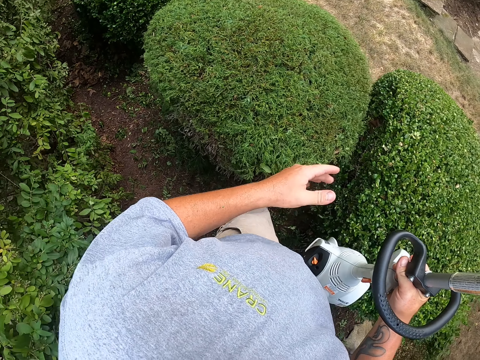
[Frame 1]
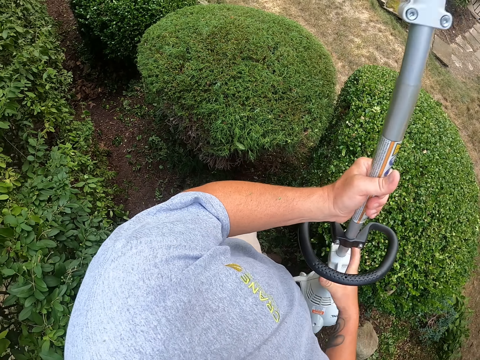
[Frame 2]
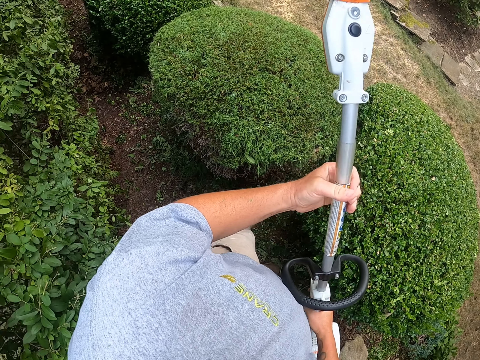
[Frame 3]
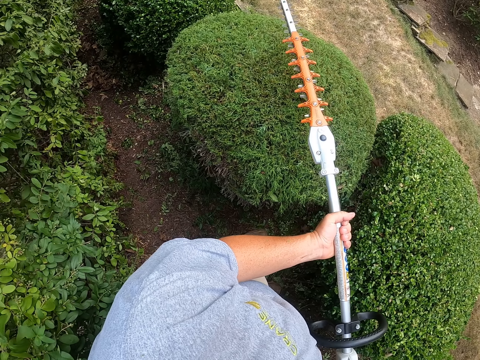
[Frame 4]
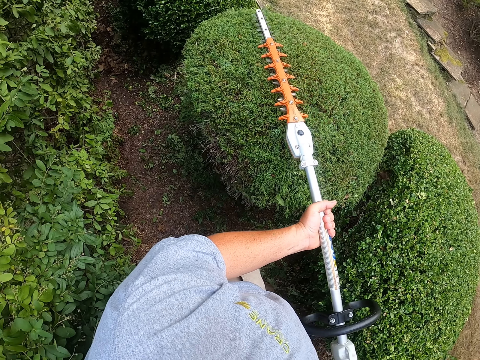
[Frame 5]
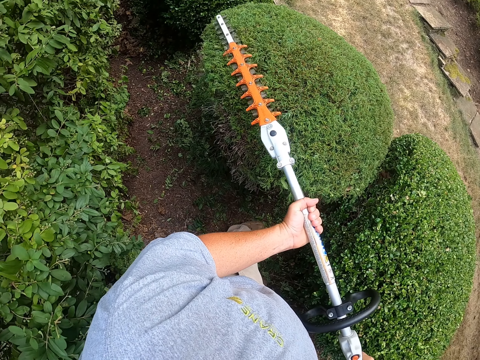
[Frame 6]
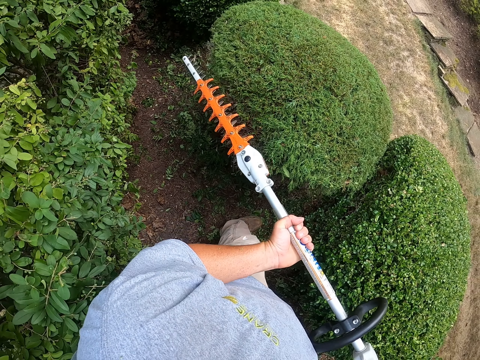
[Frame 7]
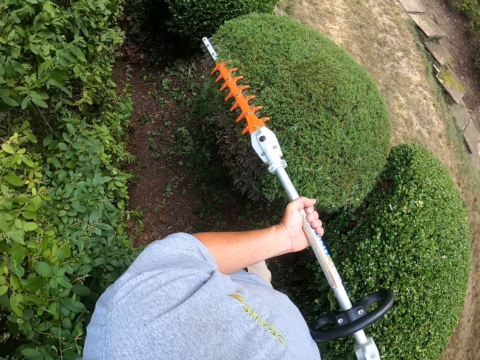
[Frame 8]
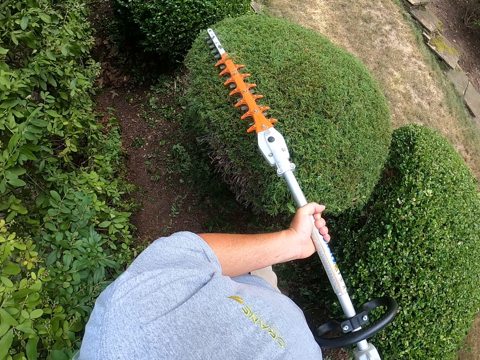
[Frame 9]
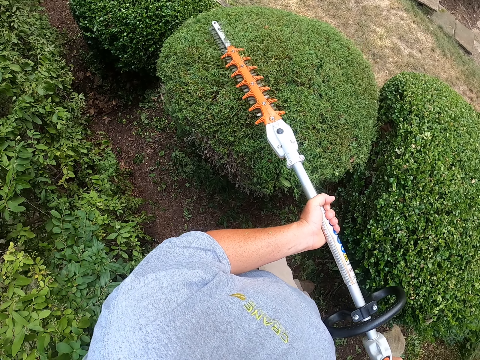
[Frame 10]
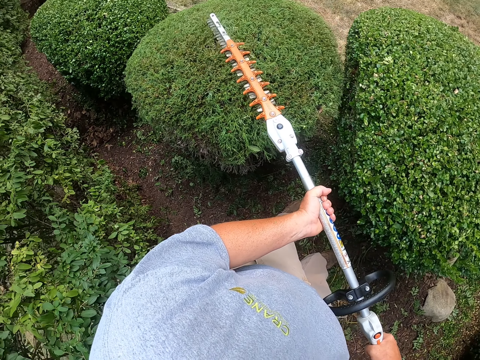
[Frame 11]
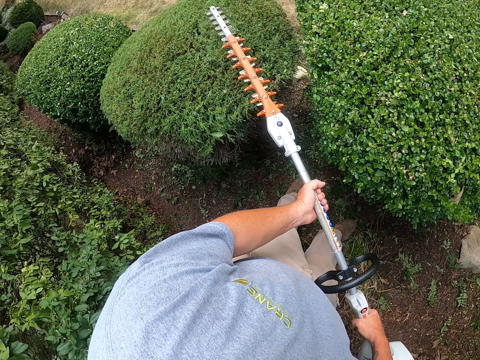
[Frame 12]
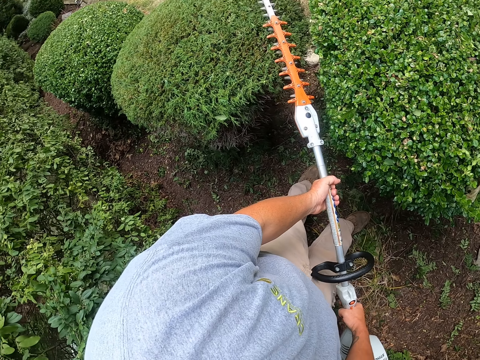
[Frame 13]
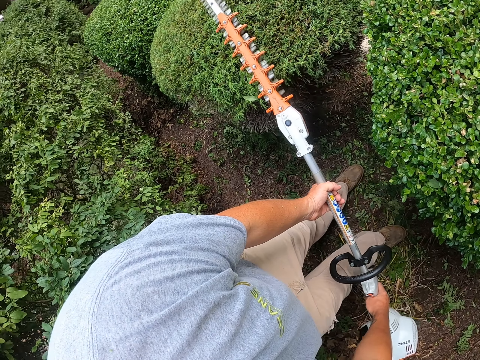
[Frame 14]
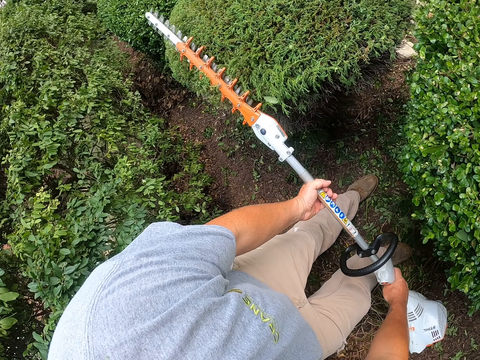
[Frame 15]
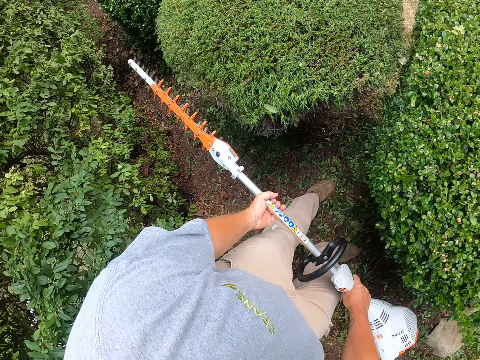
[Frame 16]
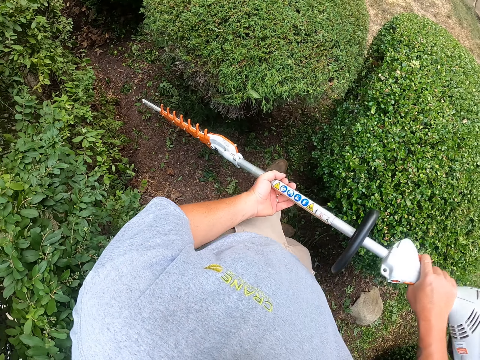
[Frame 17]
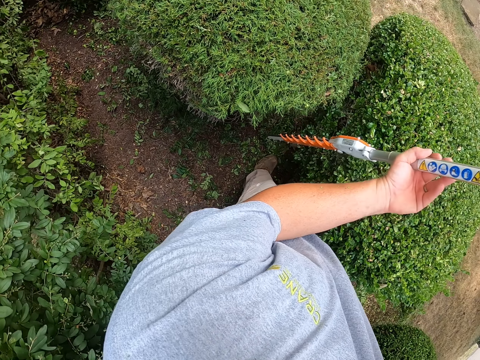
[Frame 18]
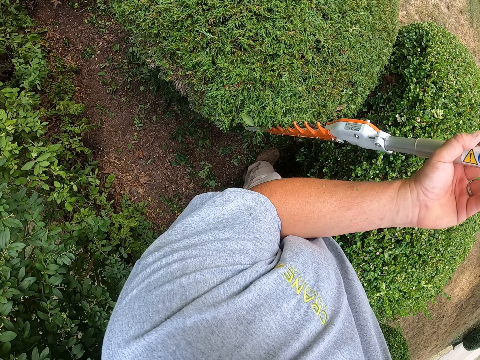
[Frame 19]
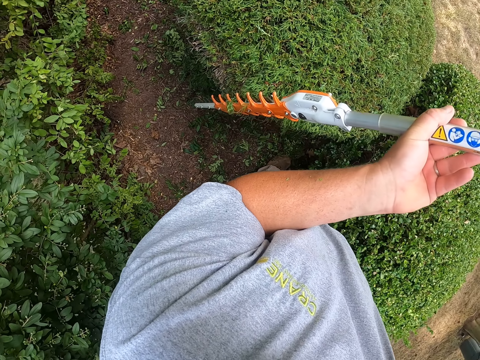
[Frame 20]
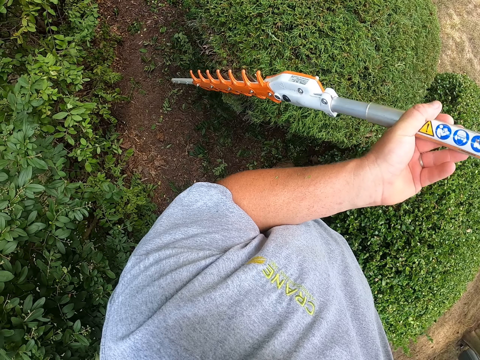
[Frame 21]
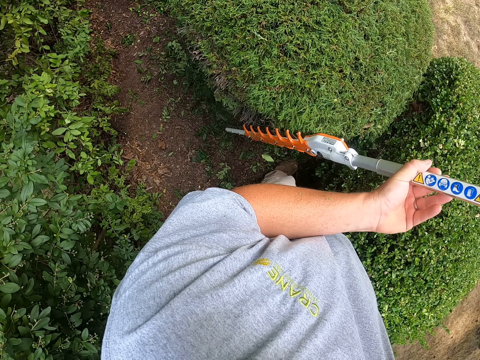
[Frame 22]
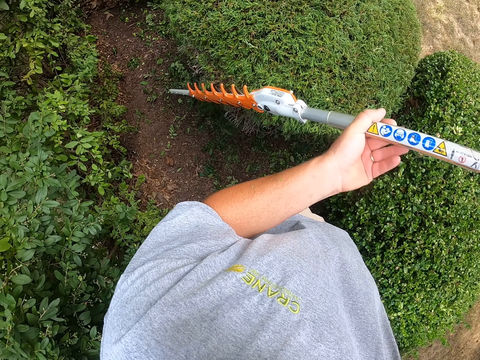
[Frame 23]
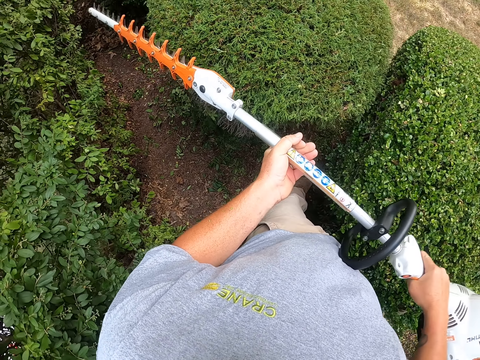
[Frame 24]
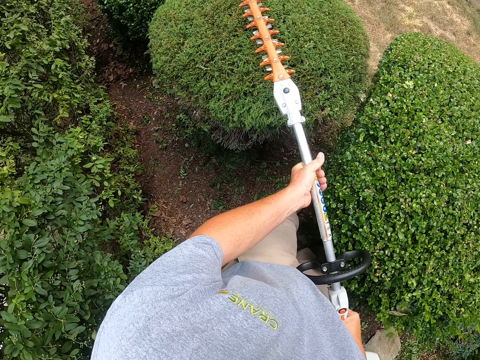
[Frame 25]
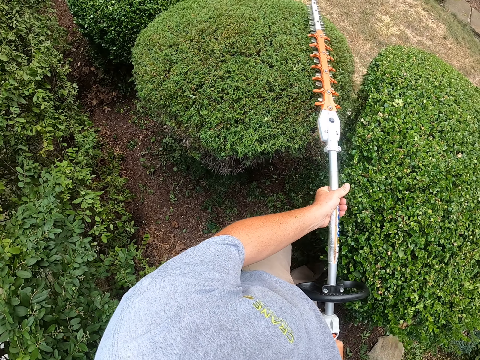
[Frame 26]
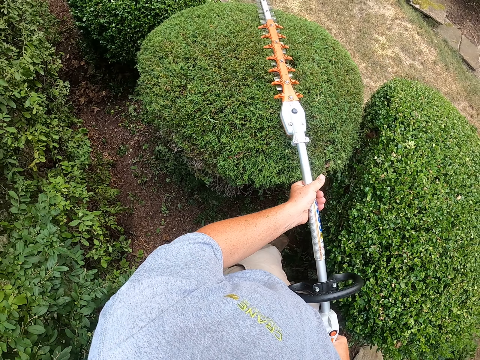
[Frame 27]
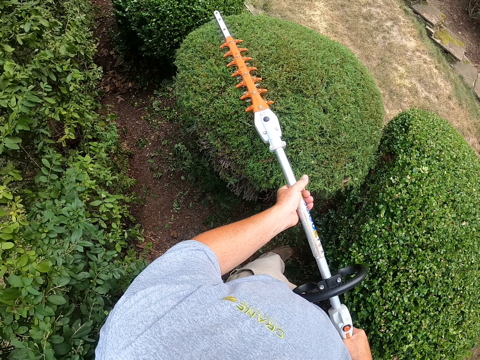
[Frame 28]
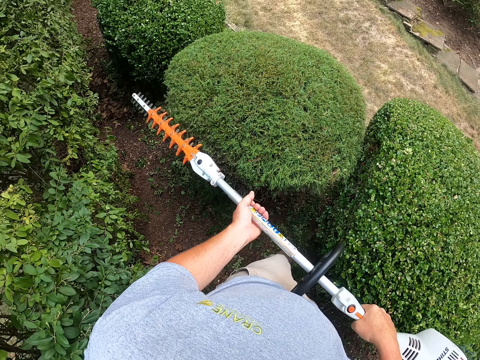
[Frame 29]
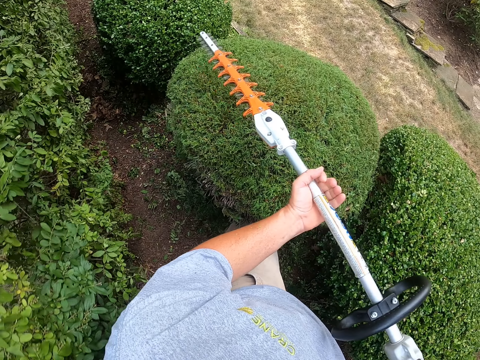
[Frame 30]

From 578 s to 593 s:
The camera wearer holds something. He trims a shrub or garden tree with a hedge trimmer. He moves his hands. He trims the garden tree with something.

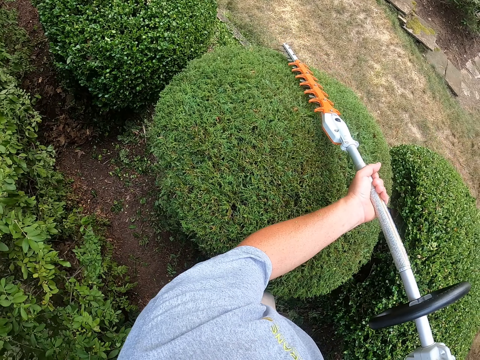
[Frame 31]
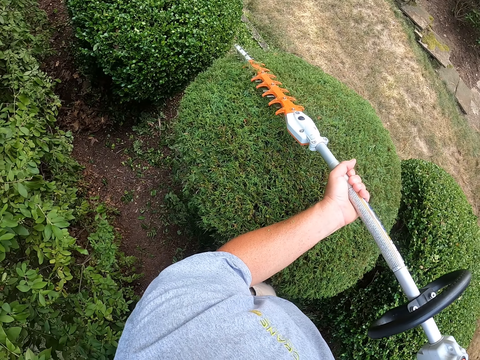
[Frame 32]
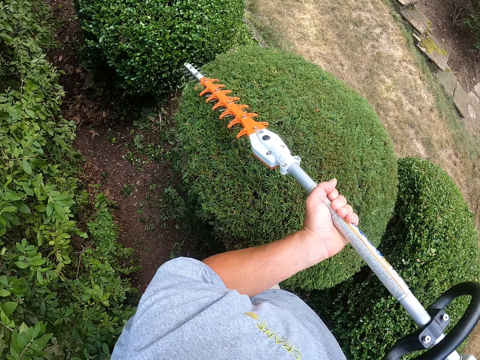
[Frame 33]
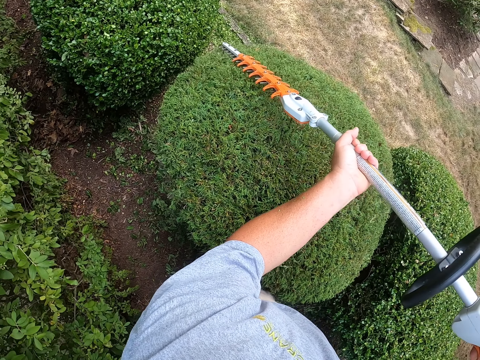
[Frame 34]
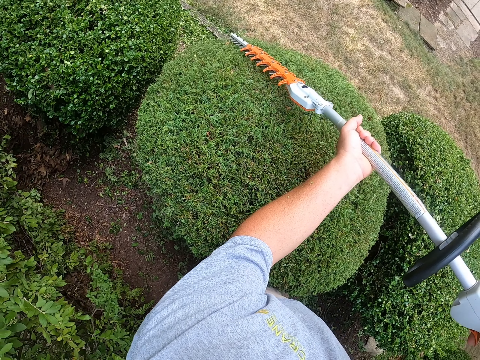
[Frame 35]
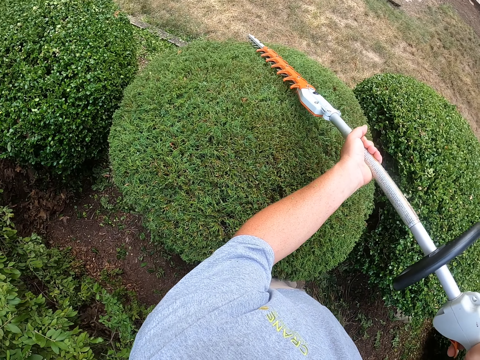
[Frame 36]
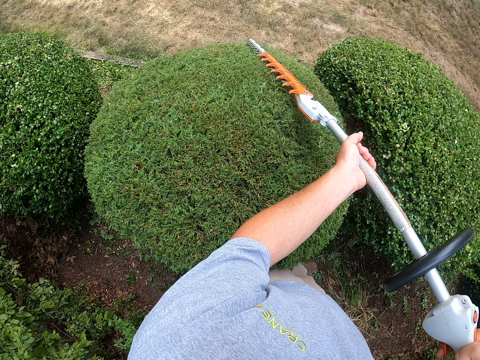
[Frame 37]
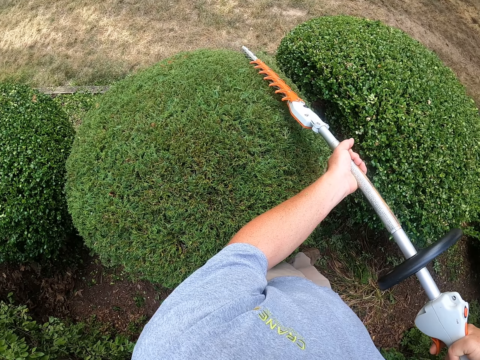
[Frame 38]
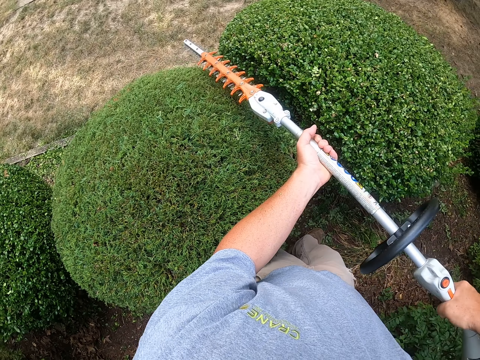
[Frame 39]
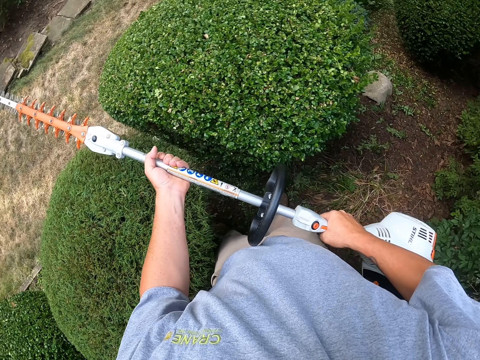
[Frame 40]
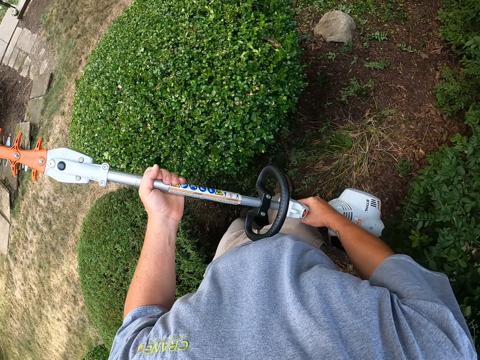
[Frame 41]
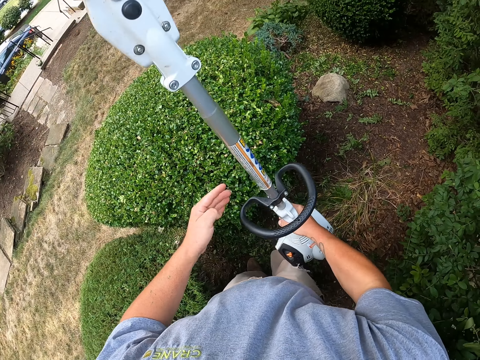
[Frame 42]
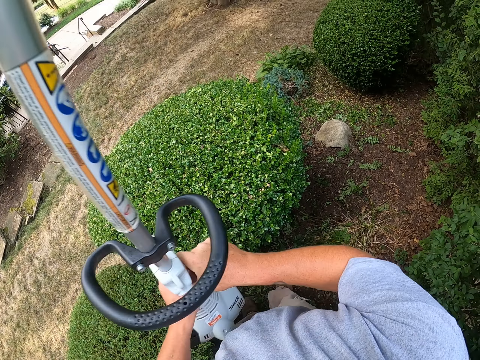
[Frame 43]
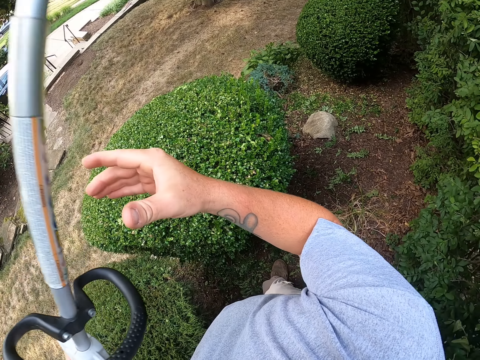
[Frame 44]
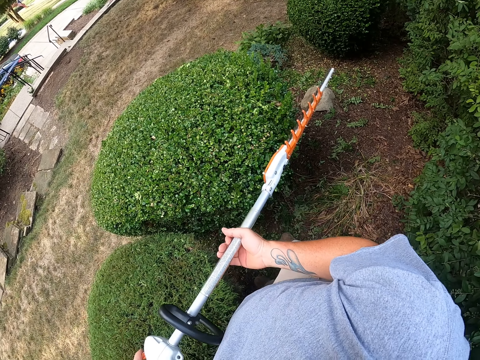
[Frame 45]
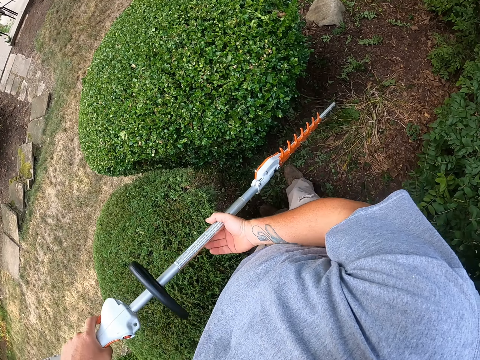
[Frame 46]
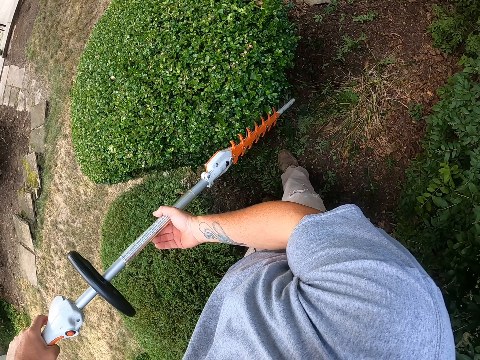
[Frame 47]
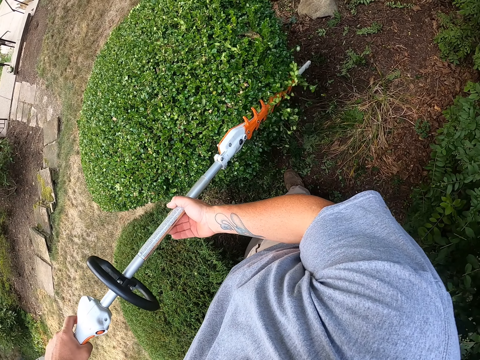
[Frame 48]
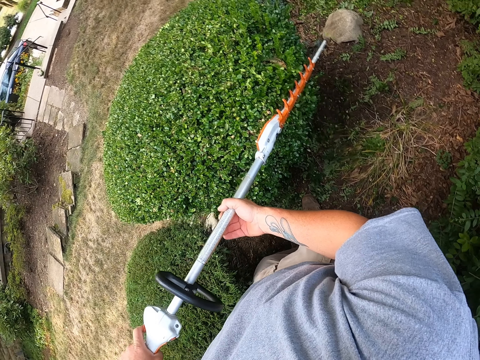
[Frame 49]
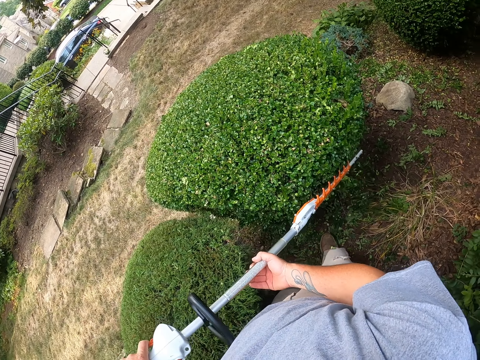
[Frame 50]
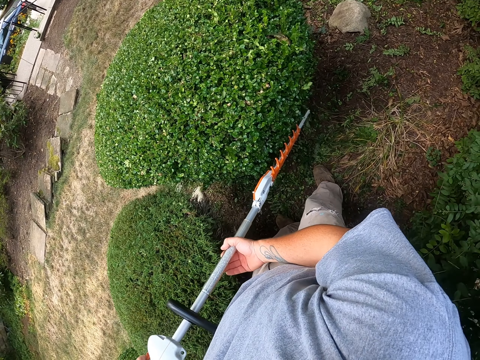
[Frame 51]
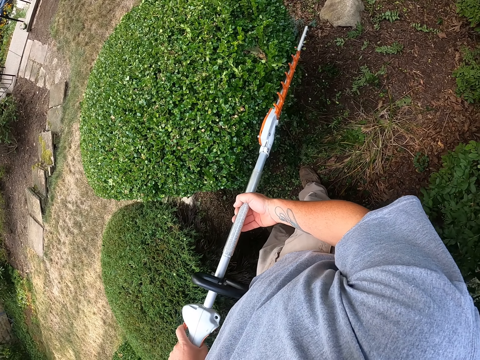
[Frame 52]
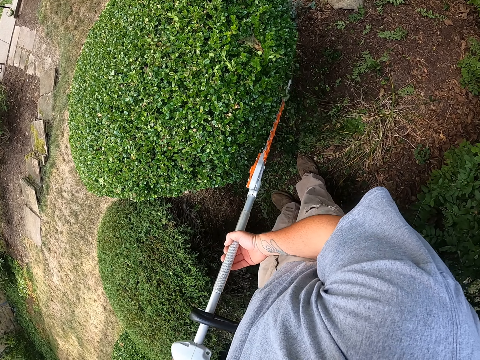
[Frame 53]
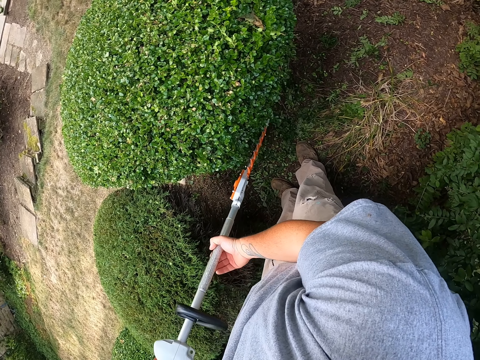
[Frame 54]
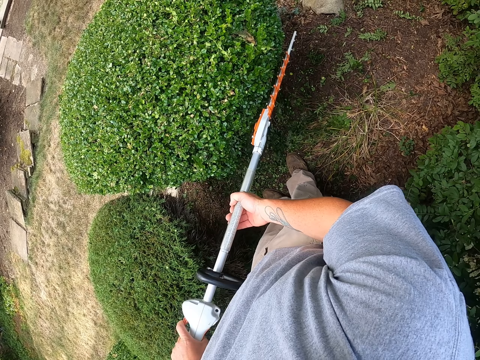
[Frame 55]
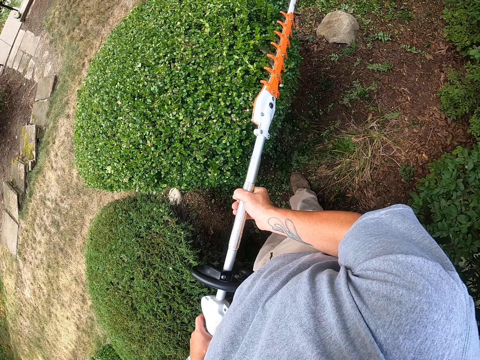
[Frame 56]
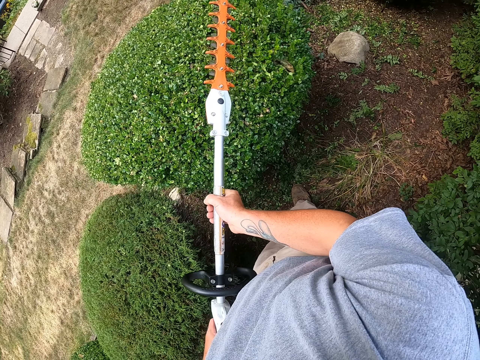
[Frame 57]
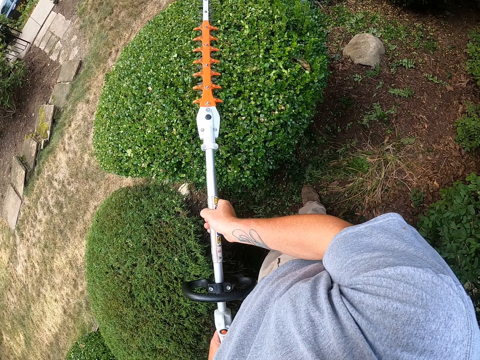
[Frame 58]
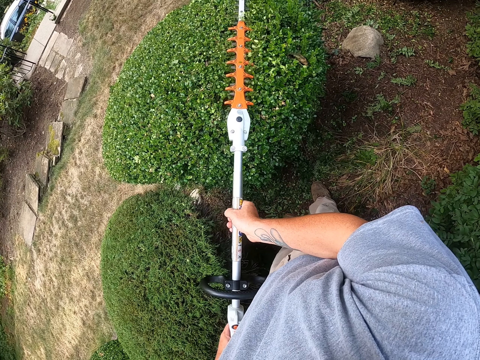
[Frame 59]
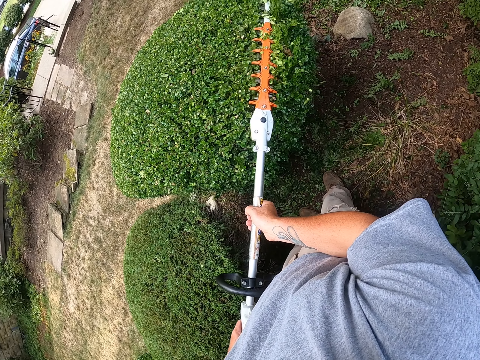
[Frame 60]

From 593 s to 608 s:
The camera wearer raises something with his left hand. He holds something with both hands. He trims a garden tree with something.
